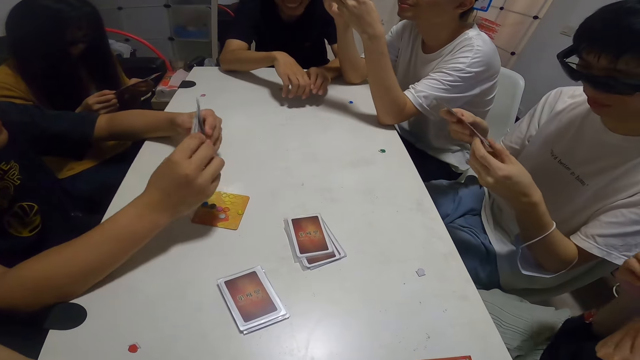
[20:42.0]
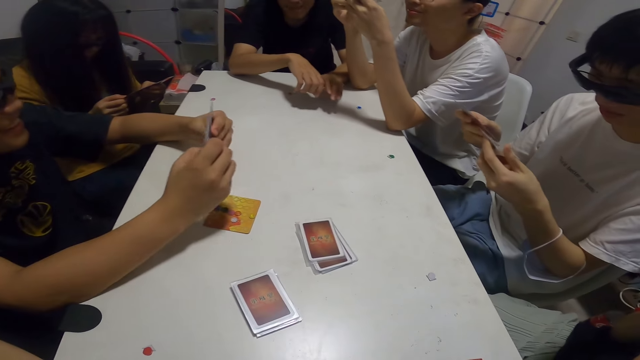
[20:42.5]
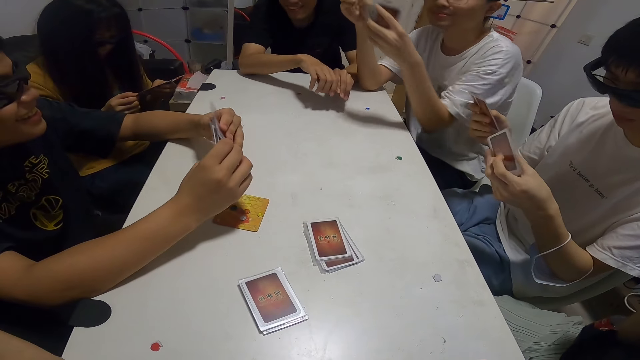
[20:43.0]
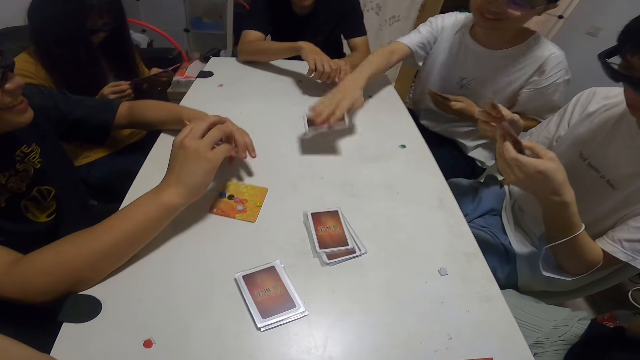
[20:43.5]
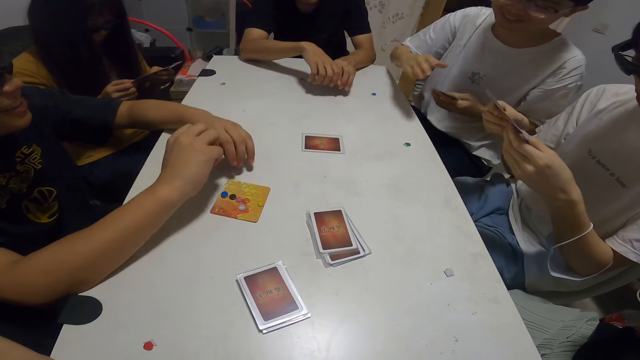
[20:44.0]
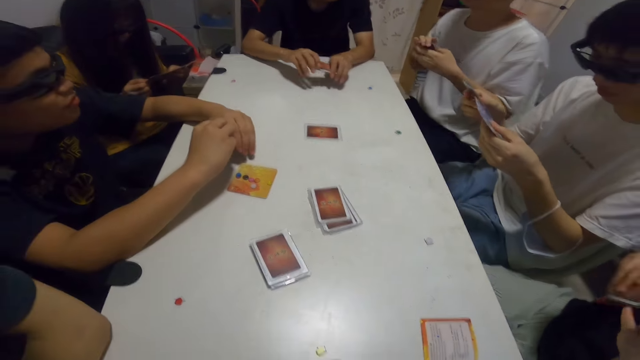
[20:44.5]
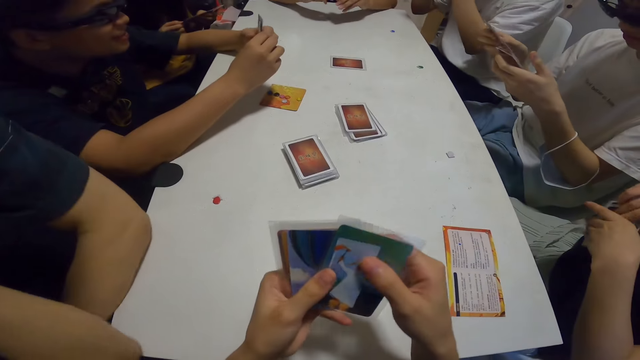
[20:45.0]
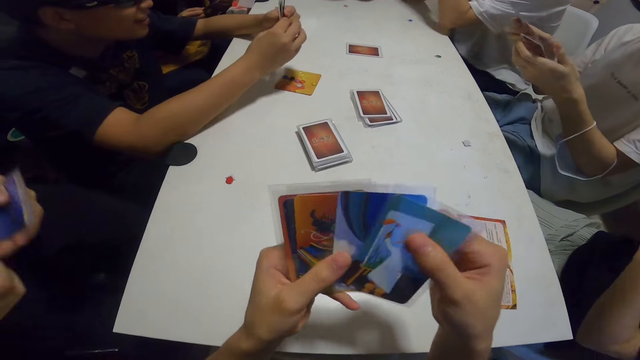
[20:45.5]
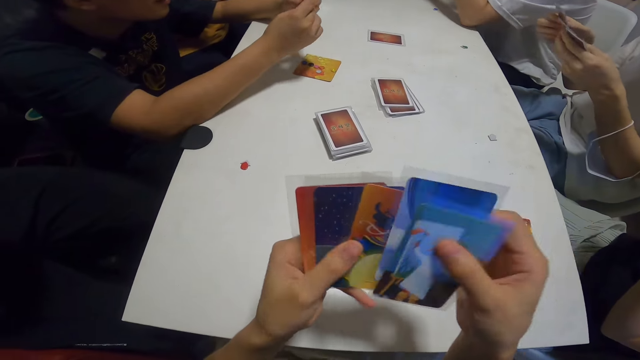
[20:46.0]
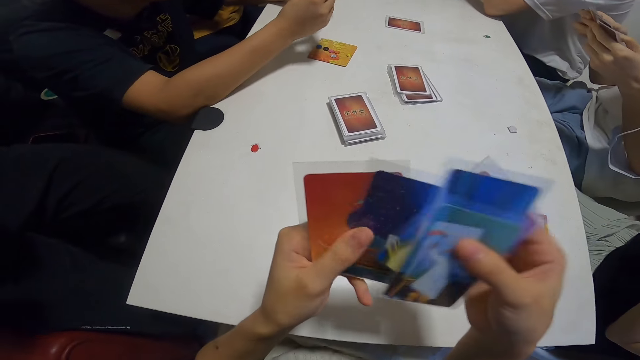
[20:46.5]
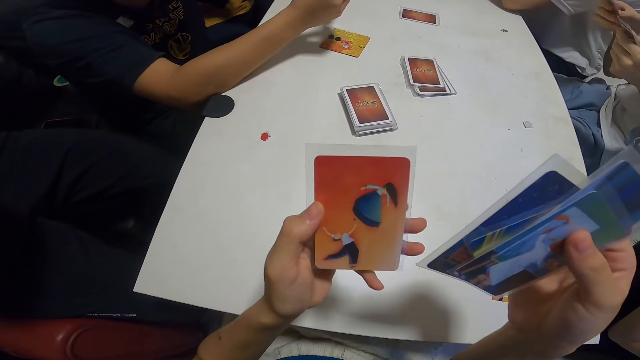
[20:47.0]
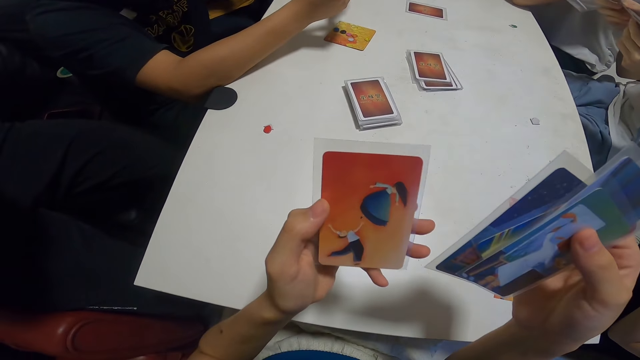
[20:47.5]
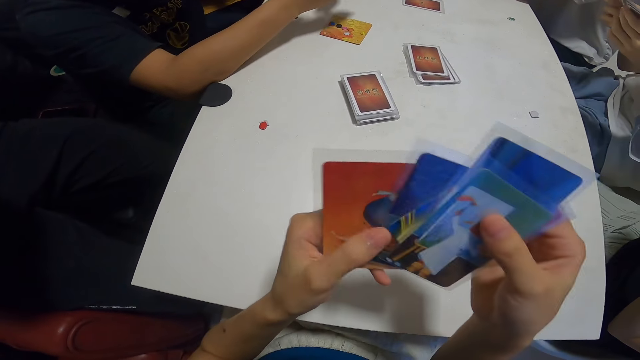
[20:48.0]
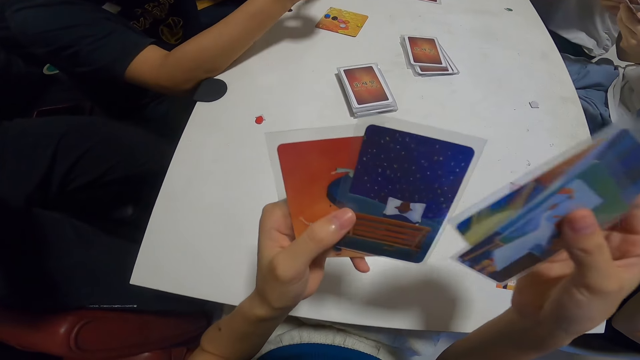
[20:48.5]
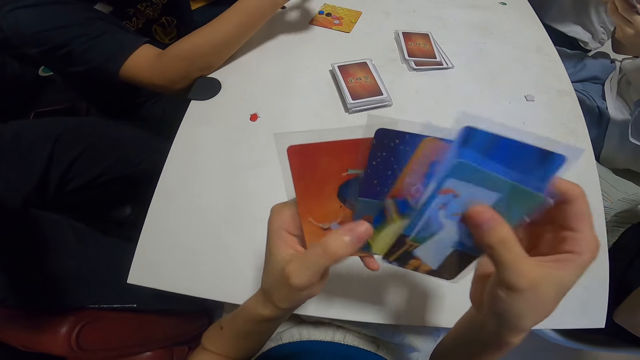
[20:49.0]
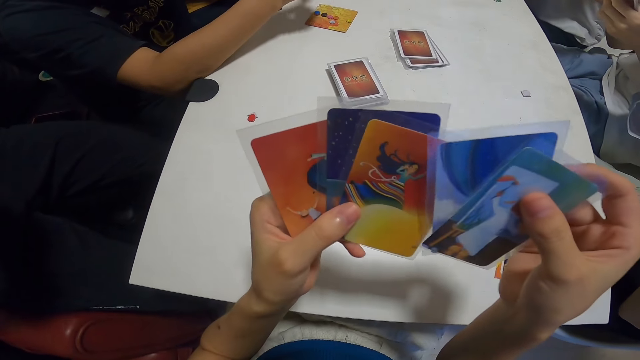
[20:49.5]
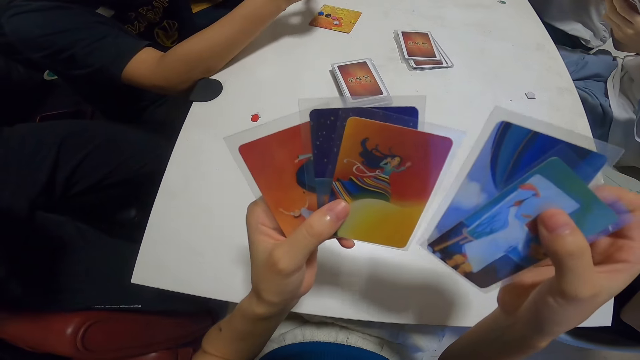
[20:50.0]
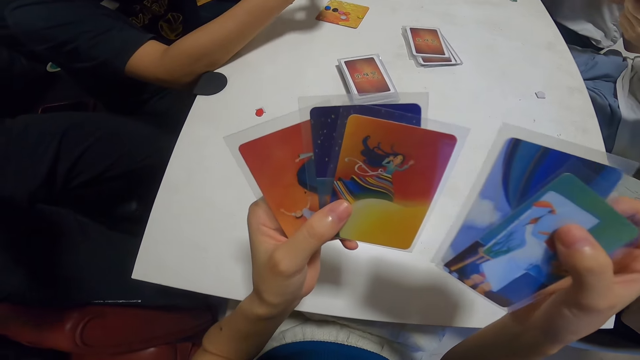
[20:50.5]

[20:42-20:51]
A person sorts his cards. Another person moves his hands. A third person places the card on the table. The camera wearer interacts with the group. She shuffles the cards in her hands. She sorts the cards. The third person puts his hands on the table. A fourth person sorts the cards. The first person sorts the cards. The camera wearer looks at her cards. She looks at her cards again.

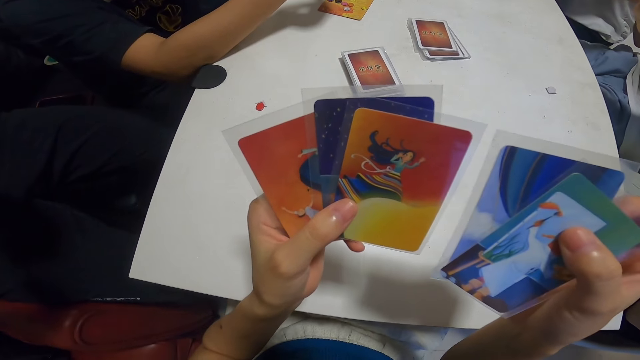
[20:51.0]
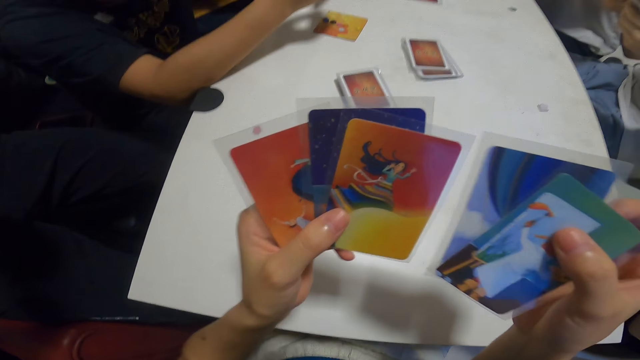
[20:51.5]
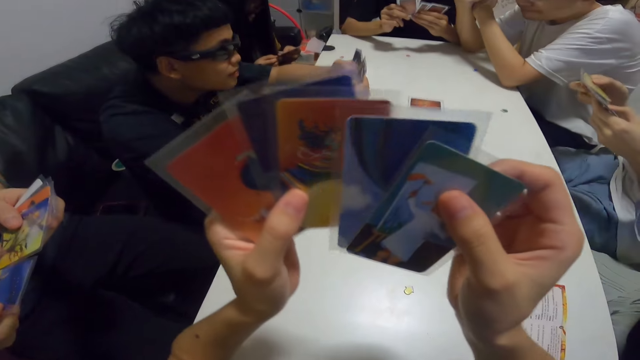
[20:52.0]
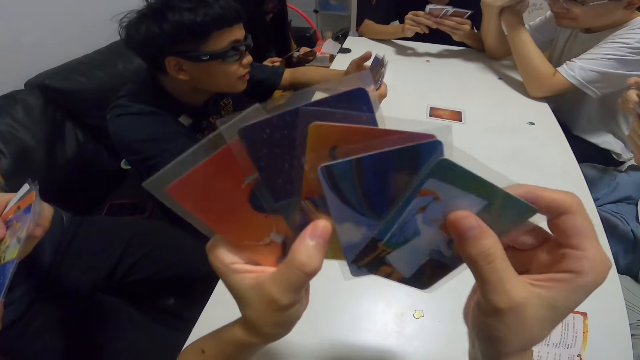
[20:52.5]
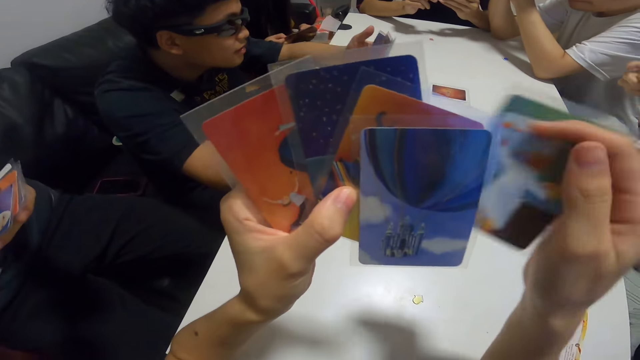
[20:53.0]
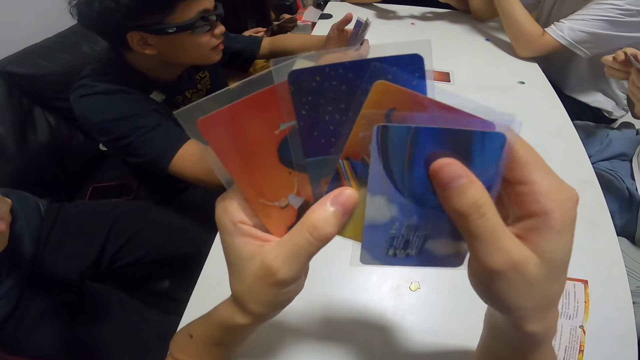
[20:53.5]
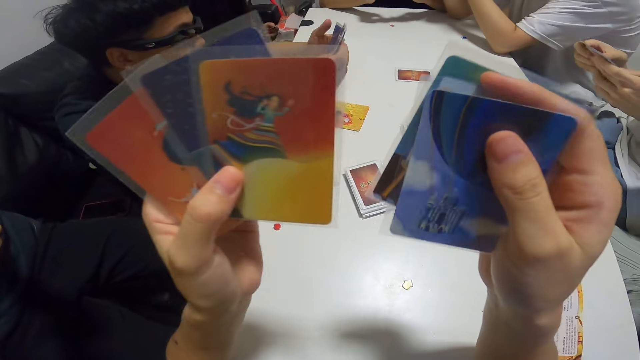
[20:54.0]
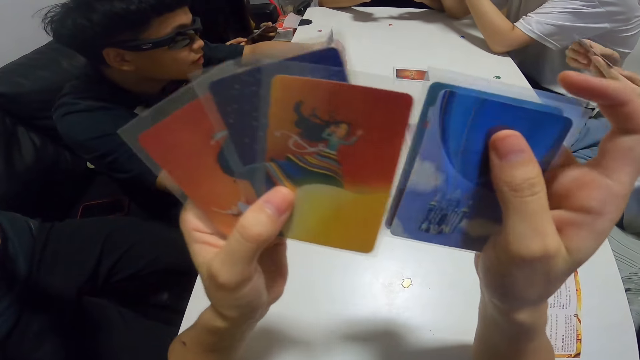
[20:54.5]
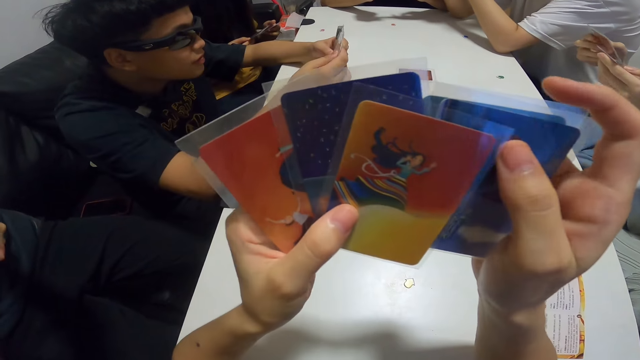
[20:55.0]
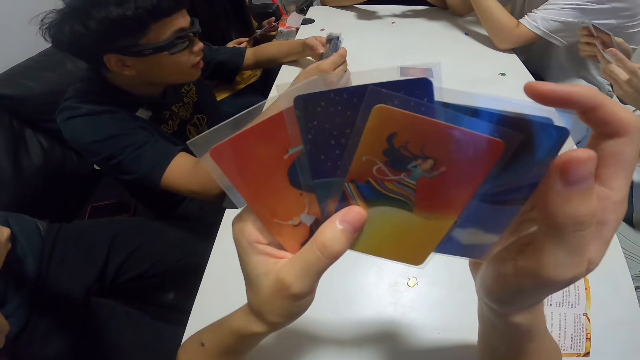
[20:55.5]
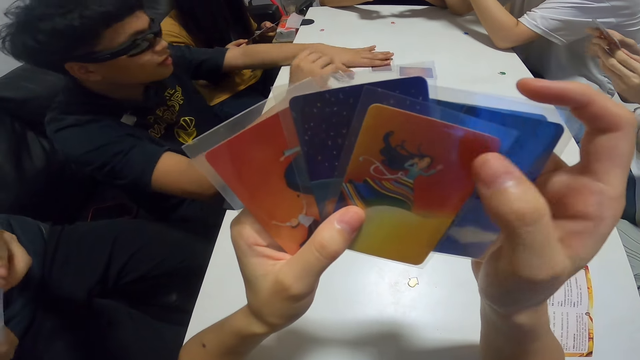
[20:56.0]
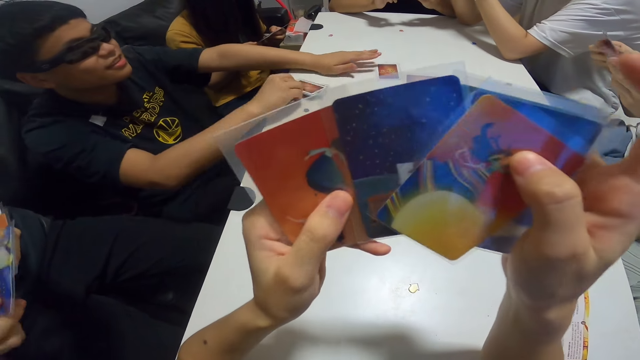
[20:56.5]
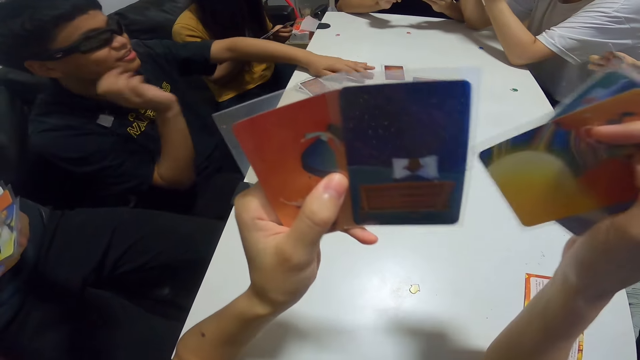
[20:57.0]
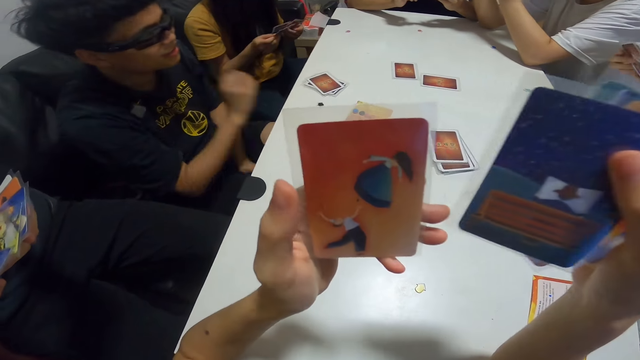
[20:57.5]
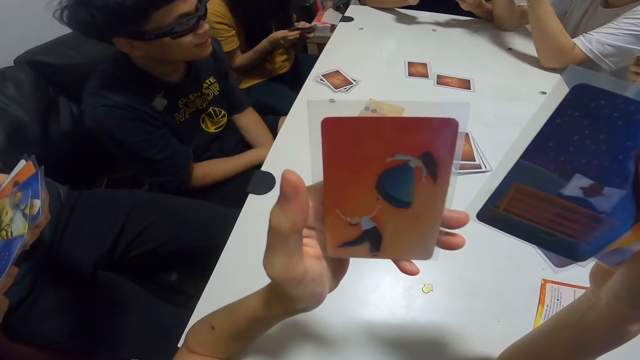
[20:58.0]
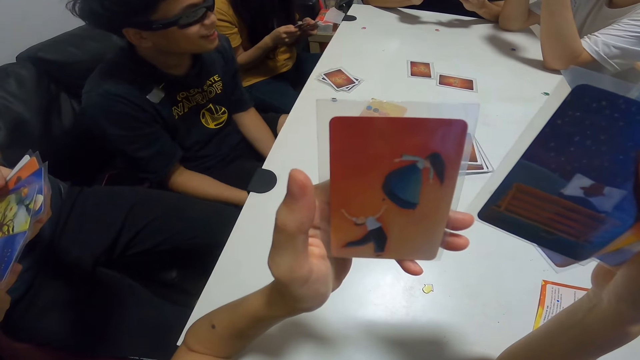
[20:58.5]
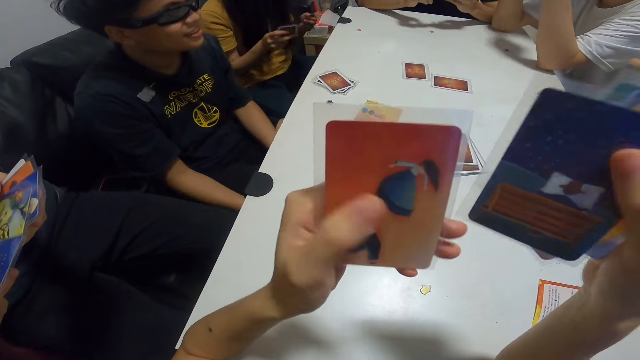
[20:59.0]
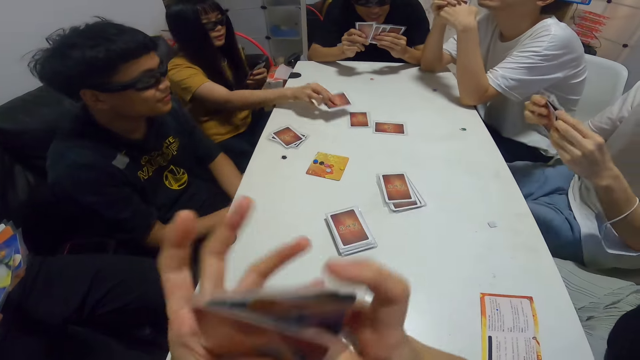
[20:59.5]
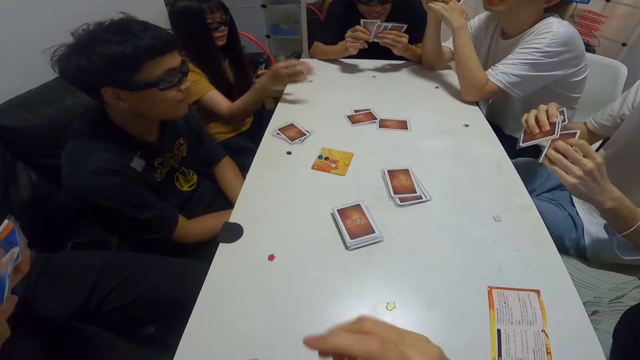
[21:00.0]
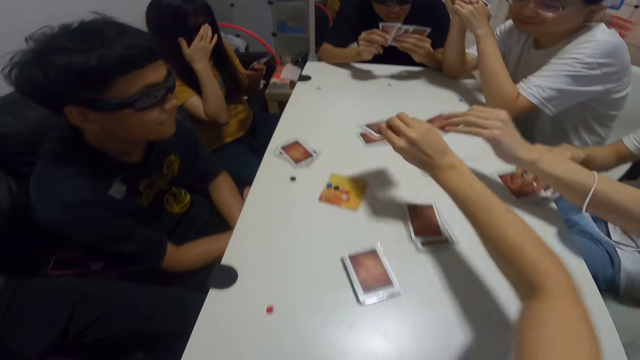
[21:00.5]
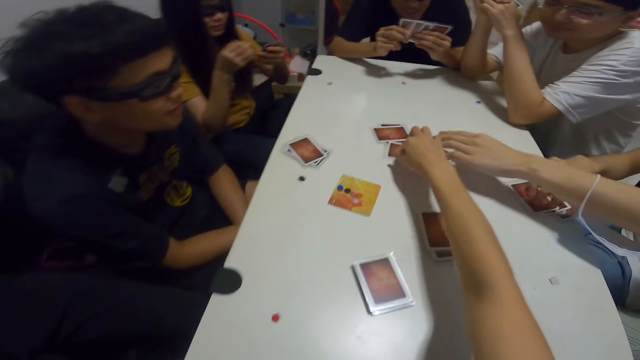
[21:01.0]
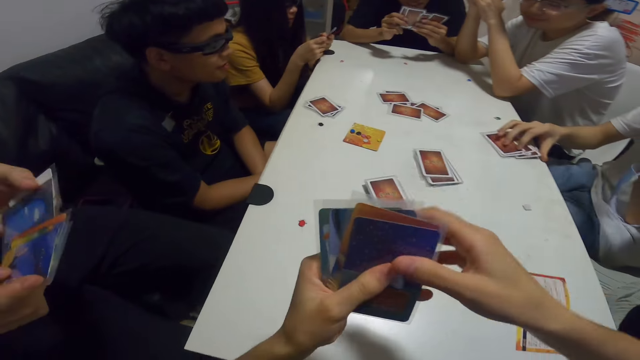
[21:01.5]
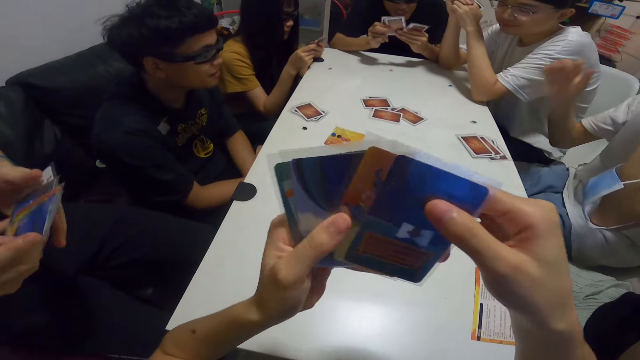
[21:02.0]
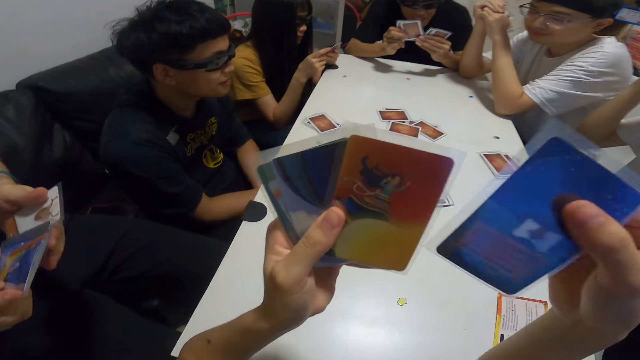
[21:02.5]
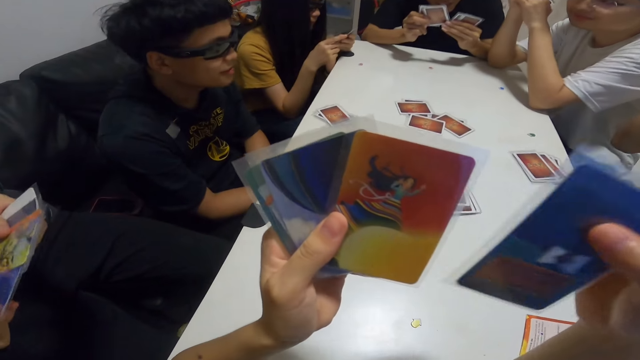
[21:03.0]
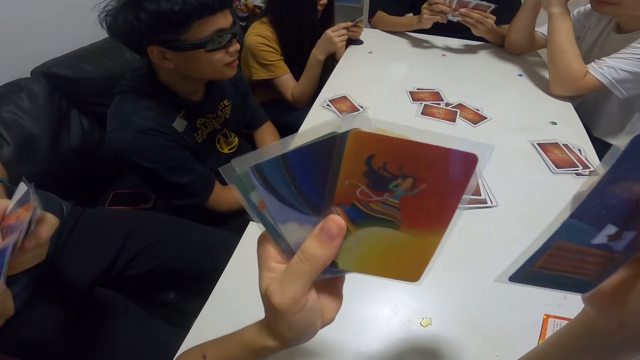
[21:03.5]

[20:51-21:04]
The camera wearer lifts her cards. A person sorts the cards. Another person sorts the cards. The camera wearer looks at her cards. The second person sorts the cards. A third person places the card on the table. The camera wearer looks at her card. She holds her cards together. The first person places the card on the table and pushes her glasses. The camera wearer drops a card on the table. The second person places the card on the table. The camera wearer looks at her cards. She shuffles the cards in her hands. The second person raises his hand.
